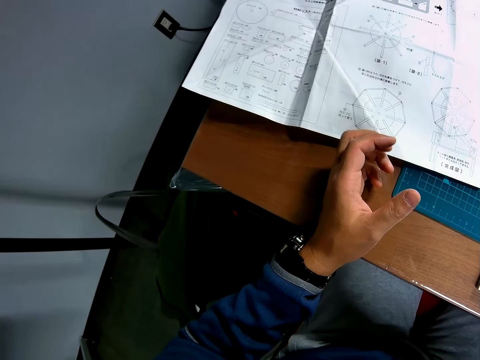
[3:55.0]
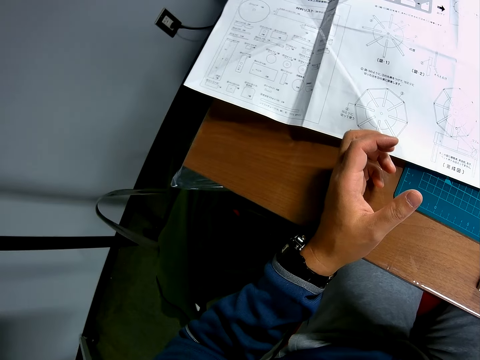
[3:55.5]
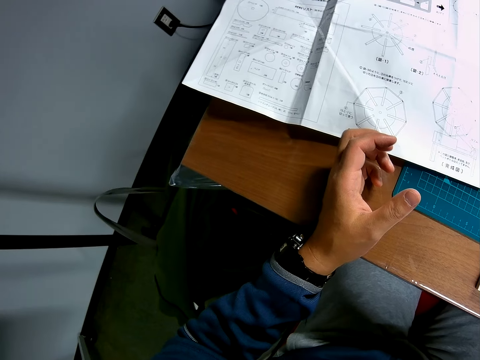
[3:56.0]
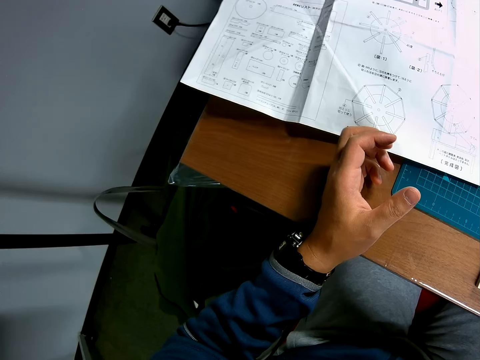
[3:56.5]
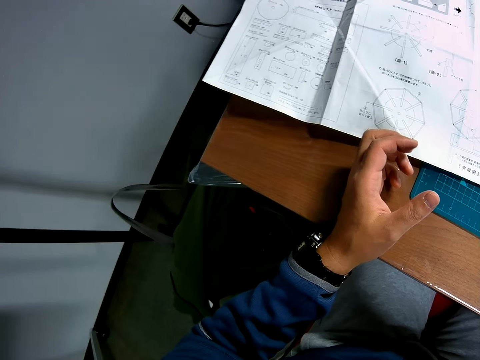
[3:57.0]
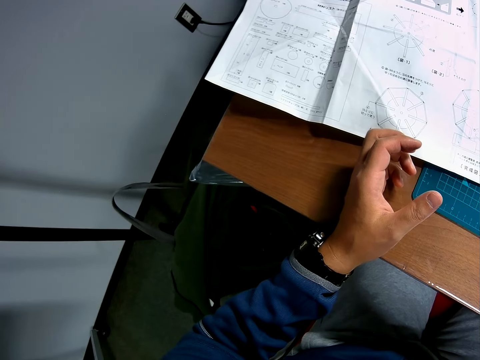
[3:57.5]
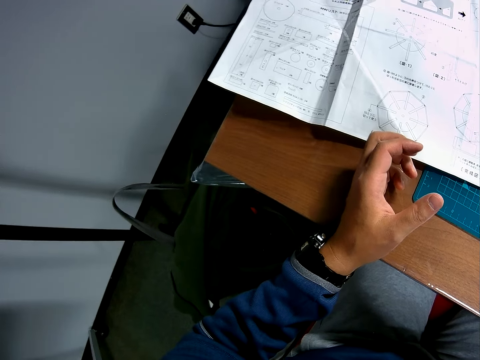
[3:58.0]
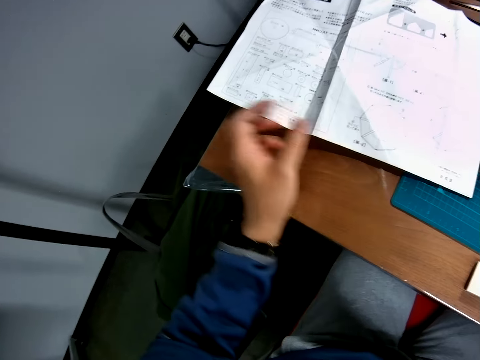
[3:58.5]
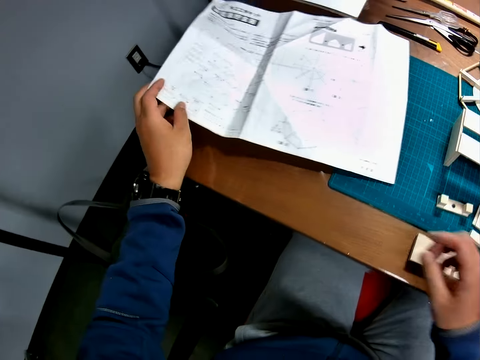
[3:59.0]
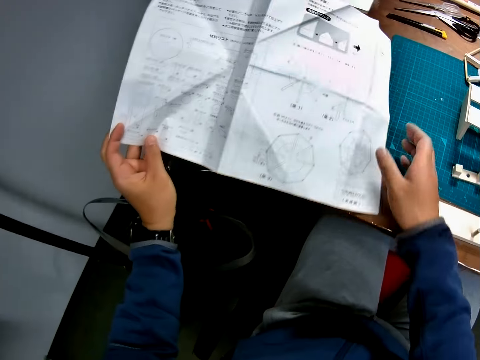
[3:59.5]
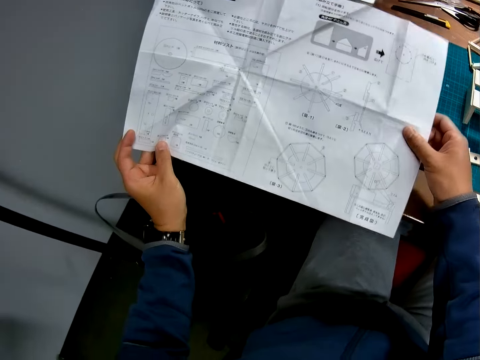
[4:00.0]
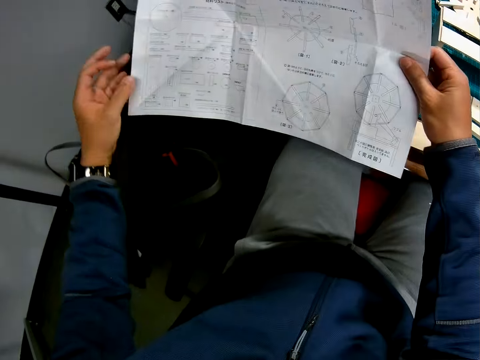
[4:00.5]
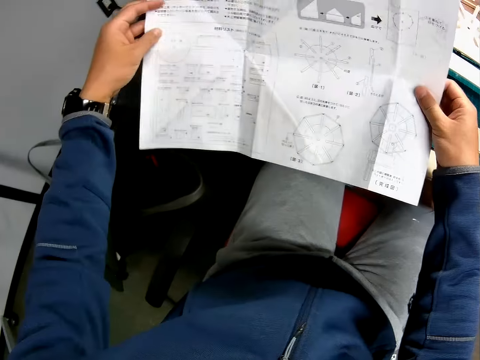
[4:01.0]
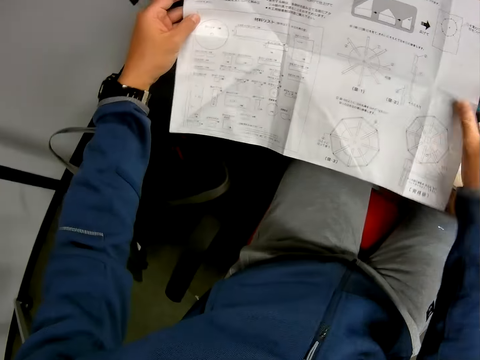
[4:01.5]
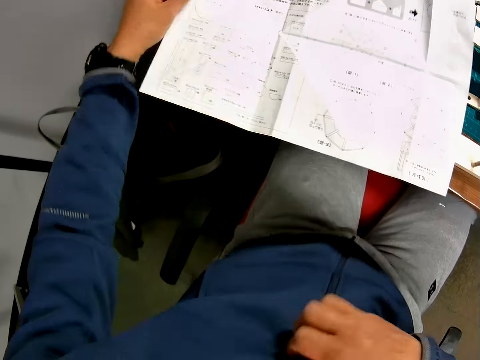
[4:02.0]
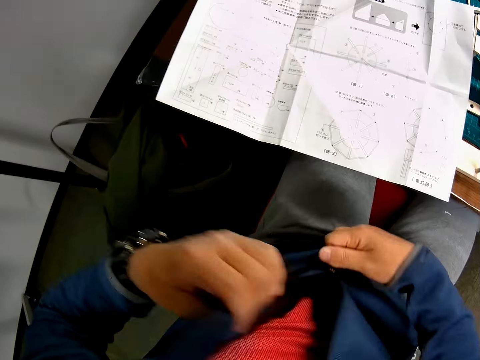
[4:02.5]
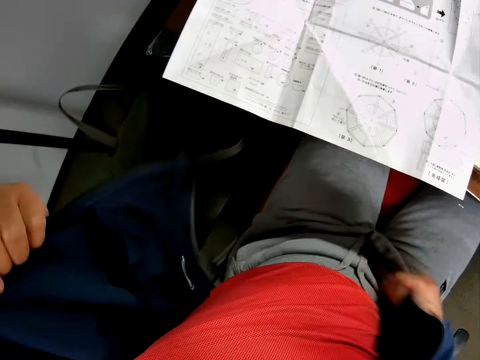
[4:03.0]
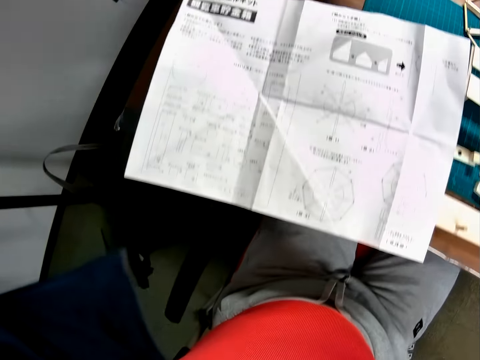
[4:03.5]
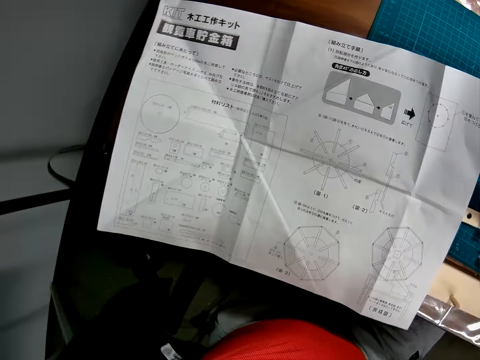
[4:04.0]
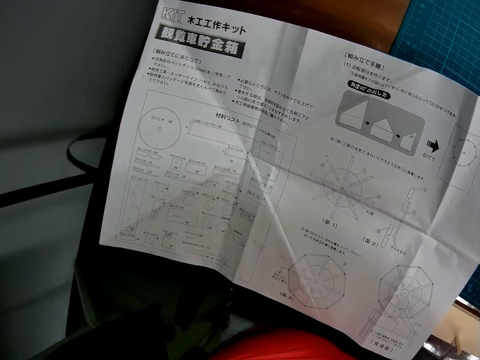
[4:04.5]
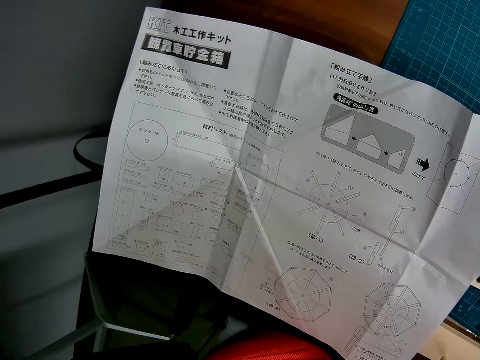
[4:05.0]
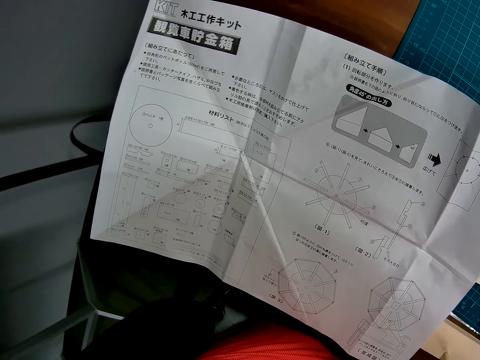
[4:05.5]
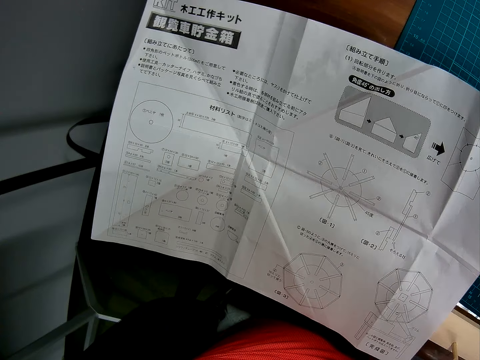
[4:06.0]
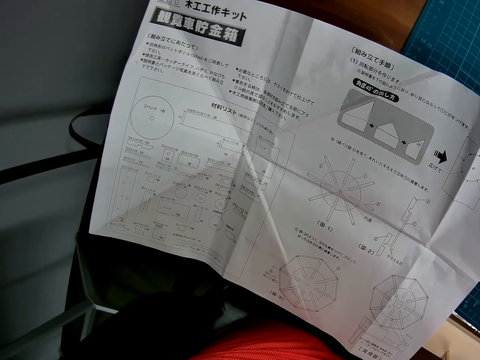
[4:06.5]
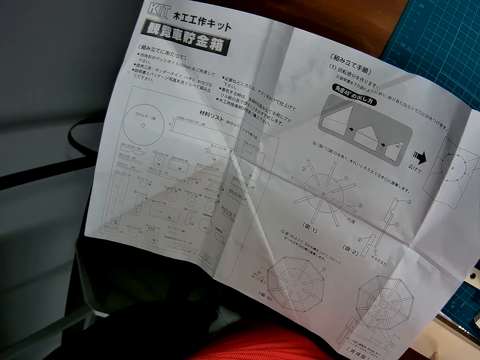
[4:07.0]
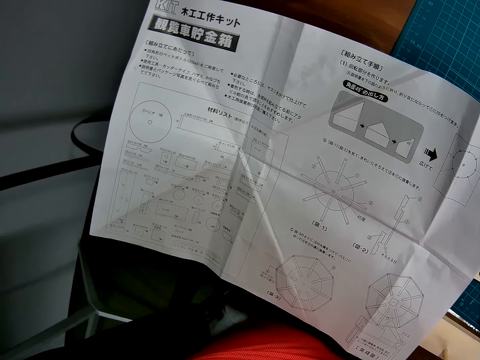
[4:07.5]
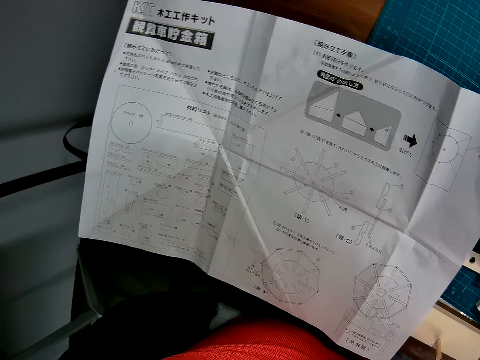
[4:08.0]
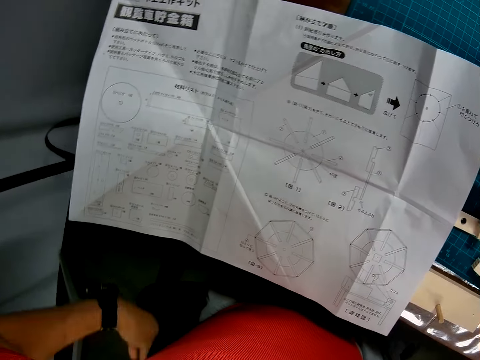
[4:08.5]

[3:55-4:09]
The camera wearer picks up the blueprint from the table with his hands. He removes his jacket from his body. He opens his jacket.

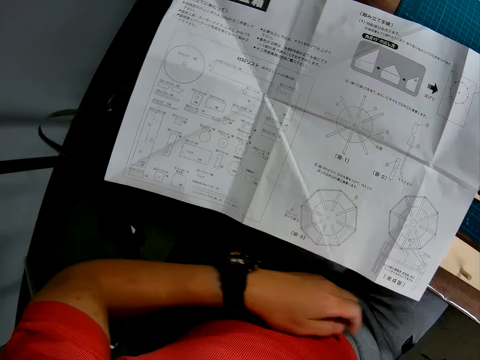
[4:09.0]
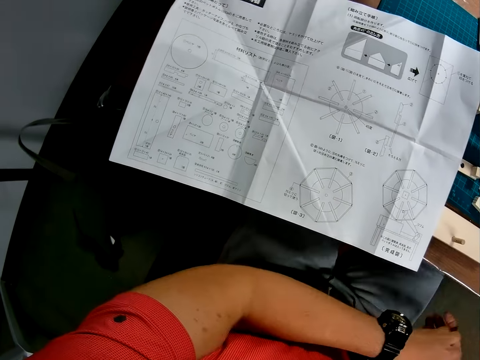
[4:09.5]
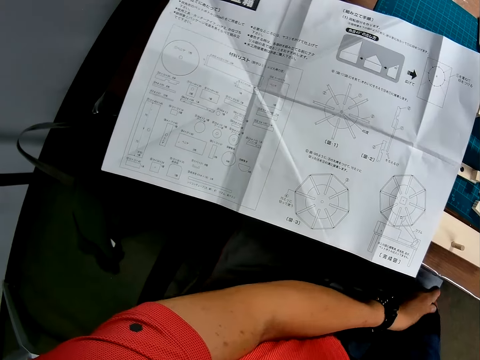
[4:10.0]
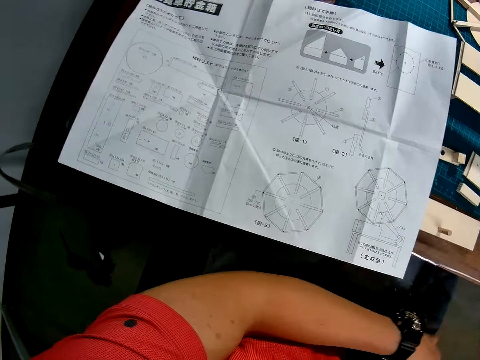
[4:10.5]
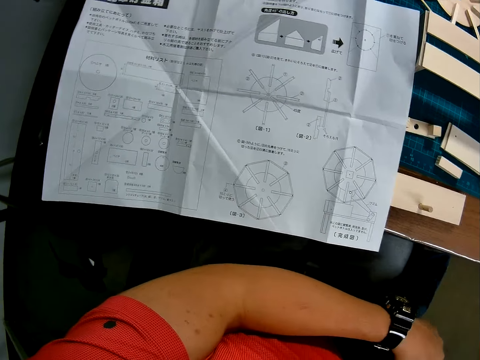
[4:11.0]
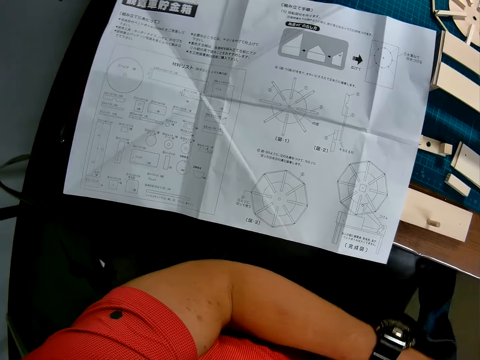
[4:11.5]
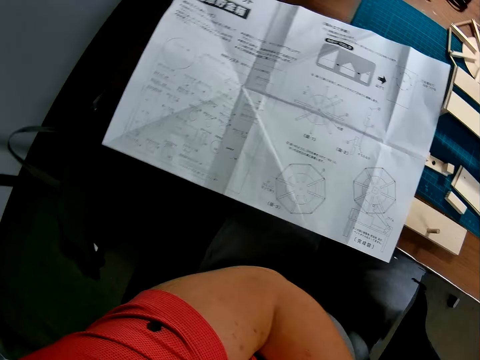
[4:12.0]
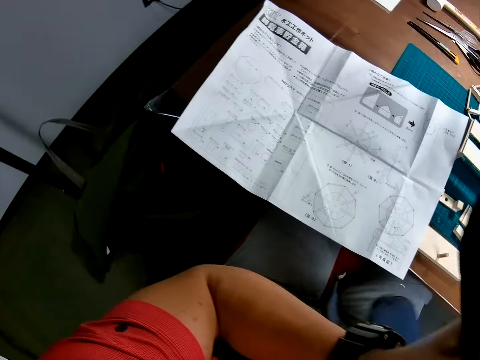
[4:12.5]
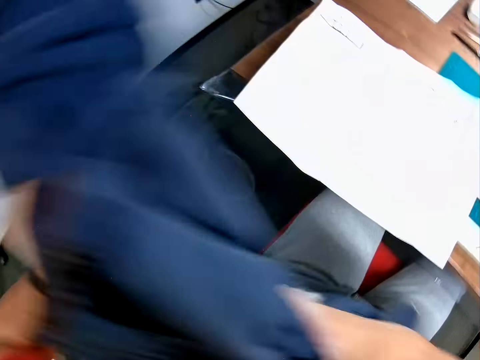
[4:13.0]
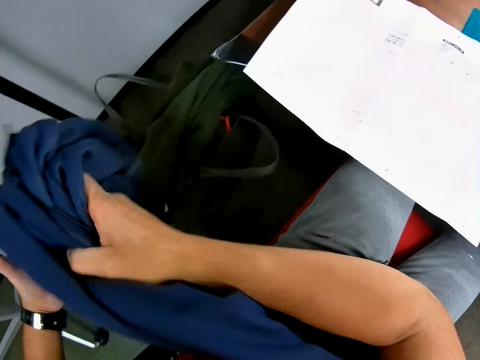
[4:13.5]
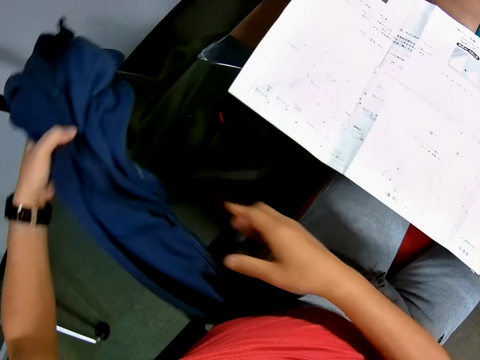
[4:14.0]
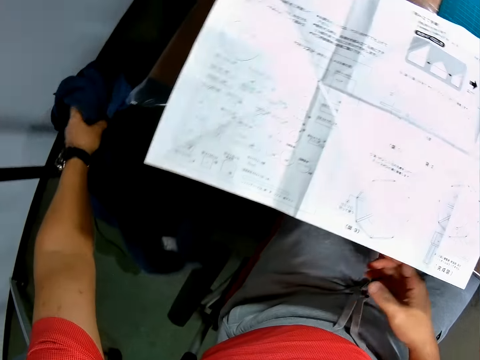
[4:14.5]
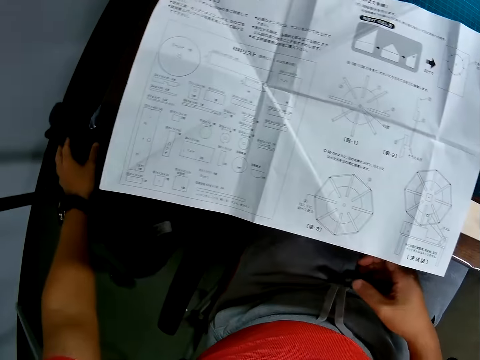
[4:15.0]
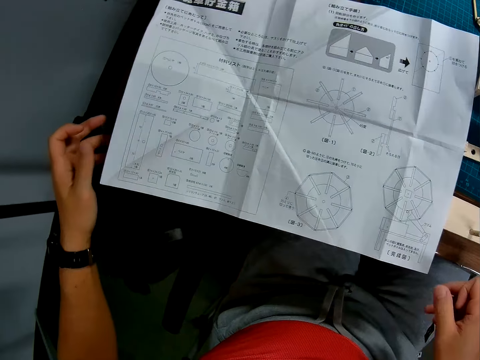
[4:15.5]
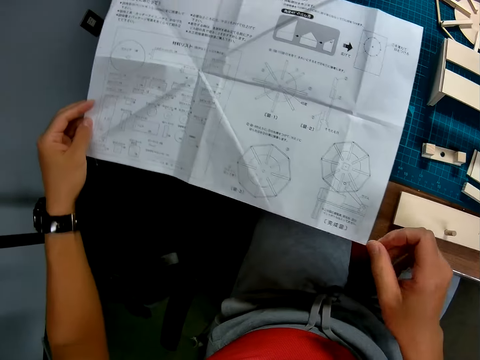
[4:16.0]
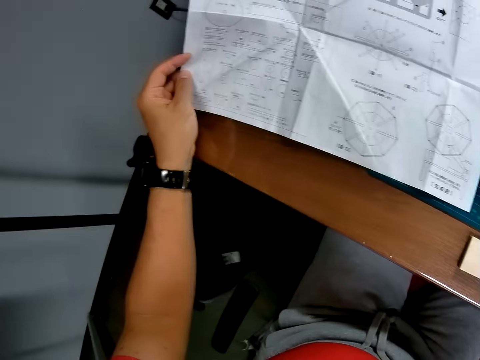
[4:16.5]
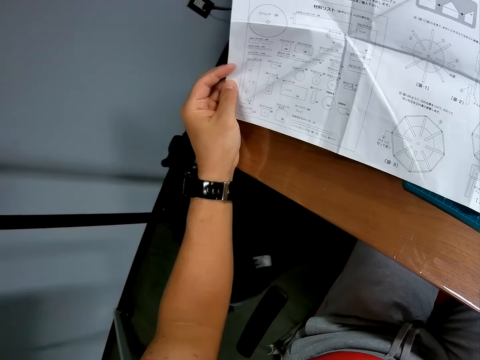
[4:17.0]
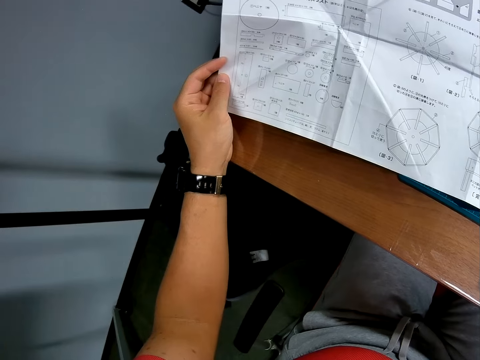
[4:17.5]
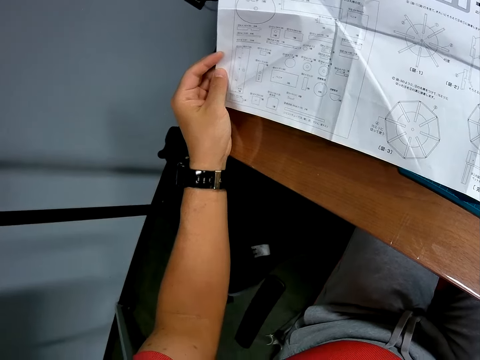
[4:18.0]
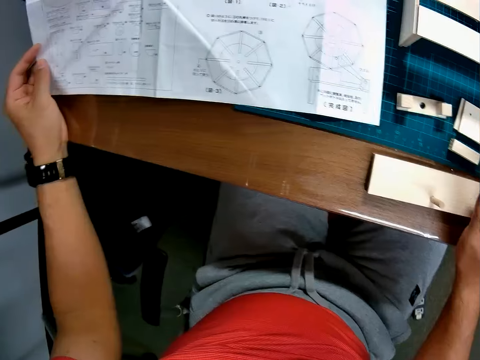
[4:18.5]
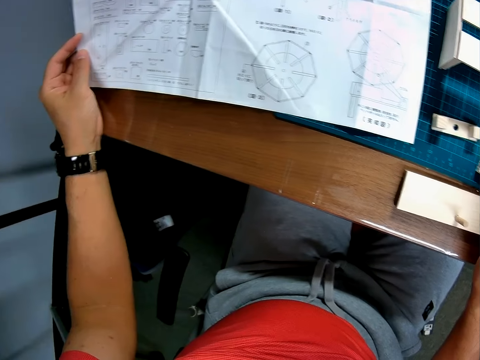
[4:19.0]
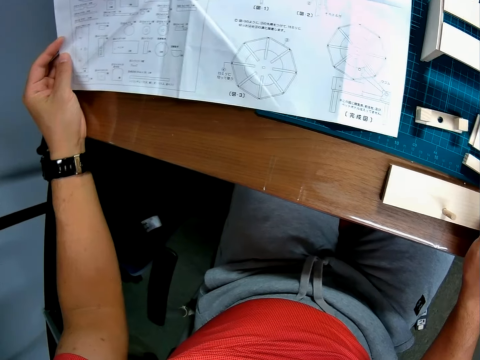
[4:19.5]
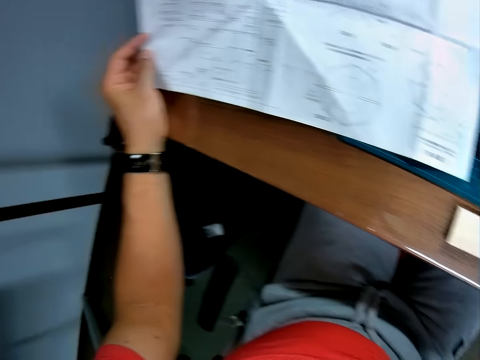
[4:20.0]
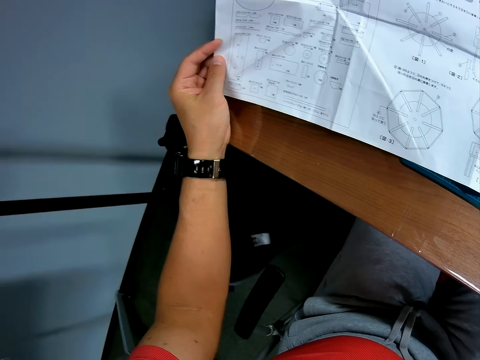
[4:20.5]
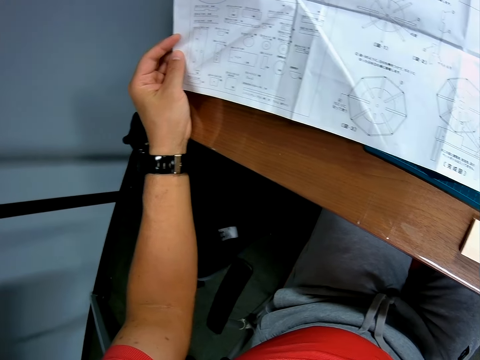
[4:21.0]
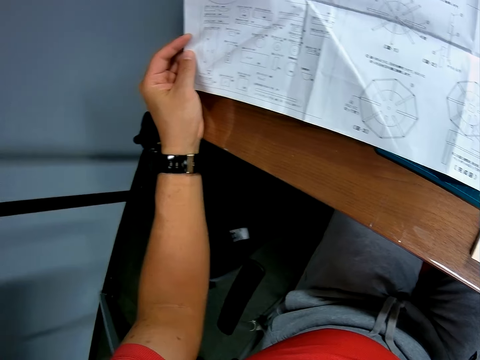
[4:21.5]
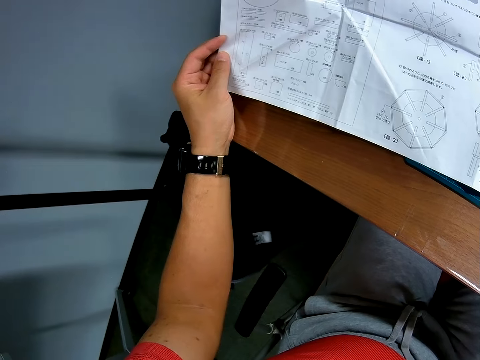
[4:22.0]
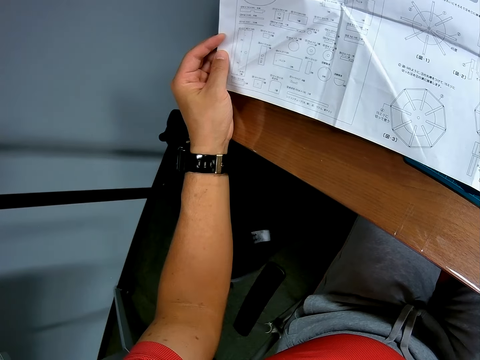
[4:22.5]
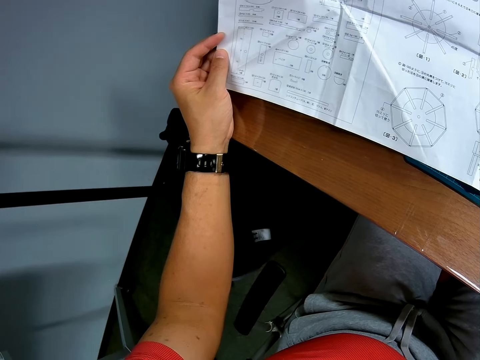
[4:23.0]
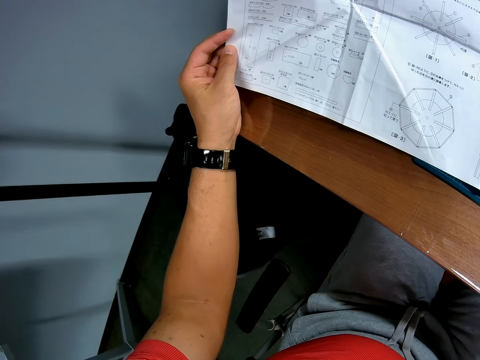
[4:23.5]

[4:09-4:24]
The camera wearer puts the jacket on a bag near the table. They pick up the blueprint again and read the blueprint.
